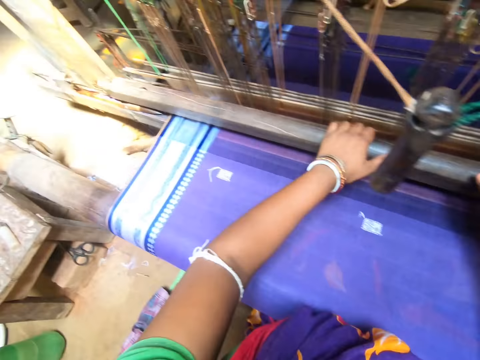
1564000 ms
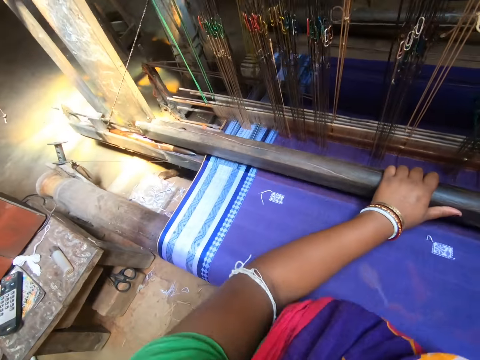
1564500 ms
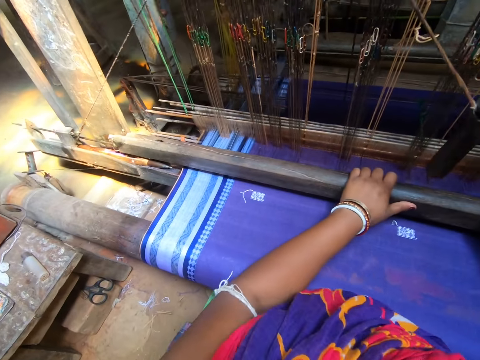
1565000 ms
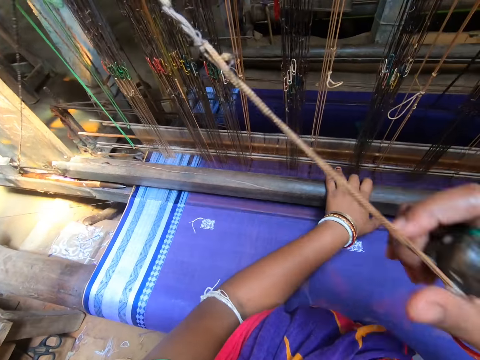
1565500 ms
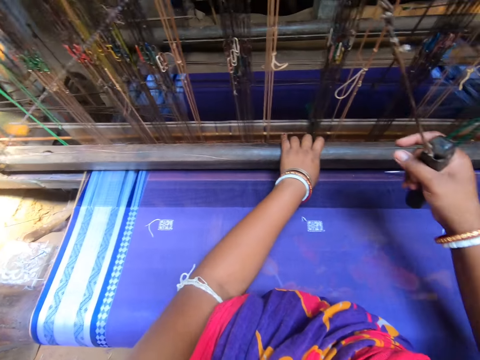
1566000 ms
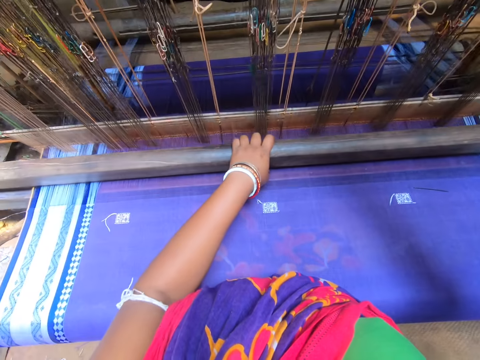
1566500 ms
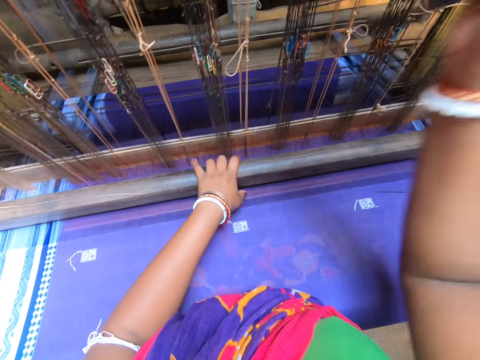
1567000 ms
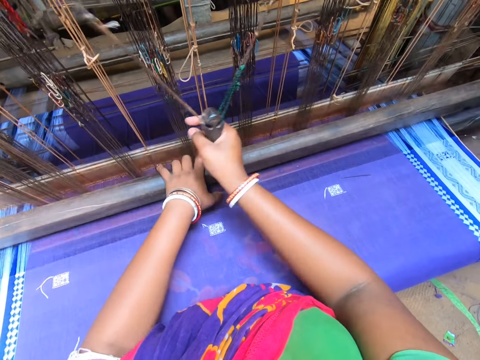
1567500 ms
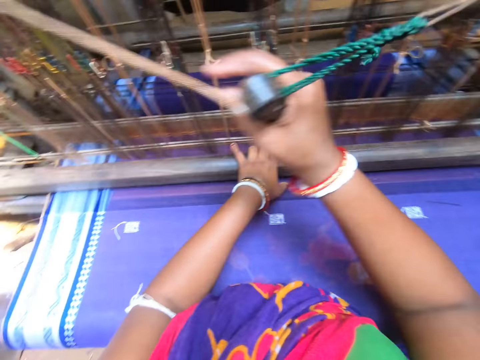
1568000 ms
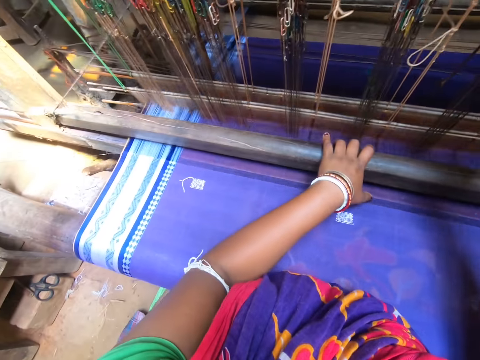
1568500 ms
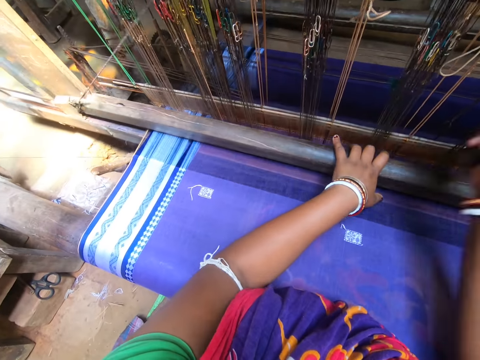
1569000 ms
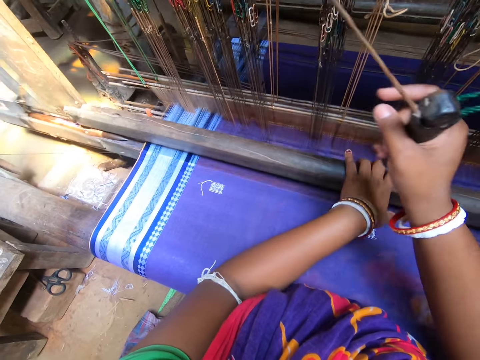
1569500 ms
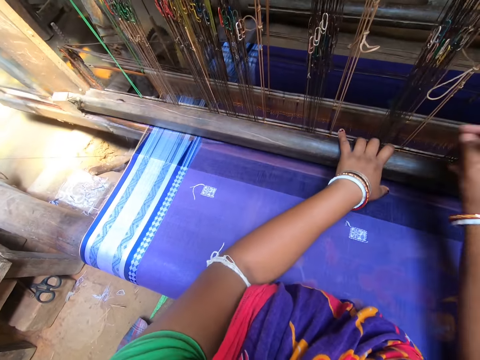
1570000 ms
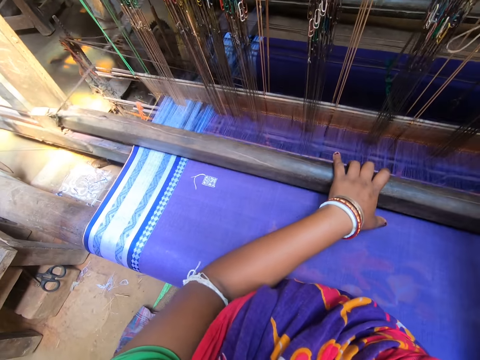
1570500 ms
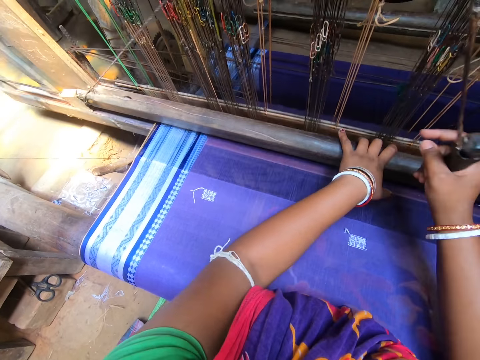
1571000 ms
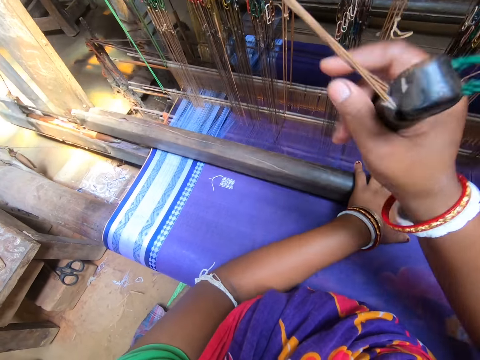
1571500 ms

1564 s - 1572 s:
The camera wearer holds the beam with her left hand. She holds the sewing machine rod. She pulls the pulley with her right hand. She holds the sewing machine handle. She weaves the fabric with the loom. She operates the sewing machine.

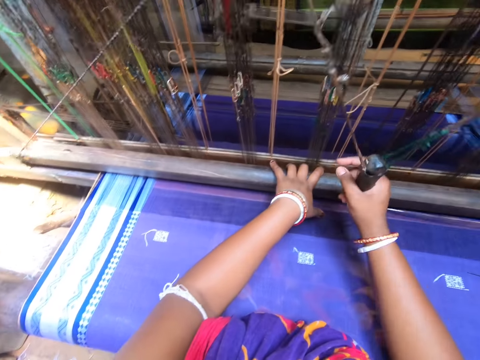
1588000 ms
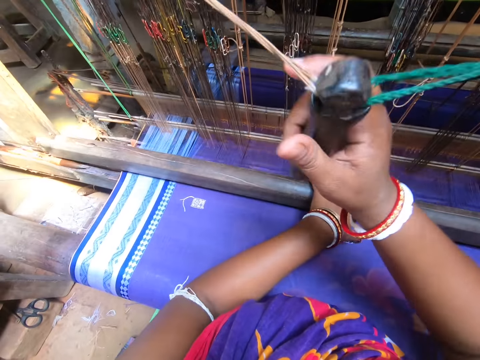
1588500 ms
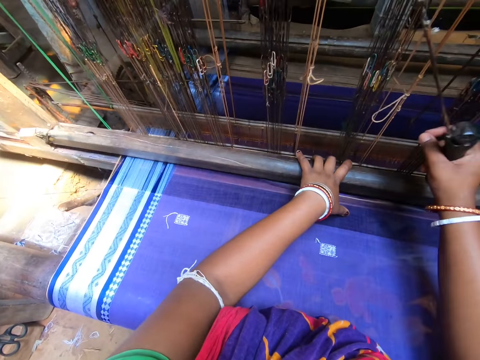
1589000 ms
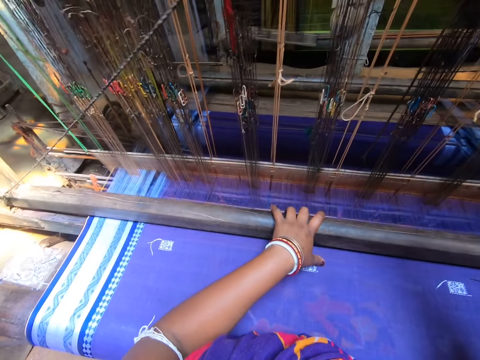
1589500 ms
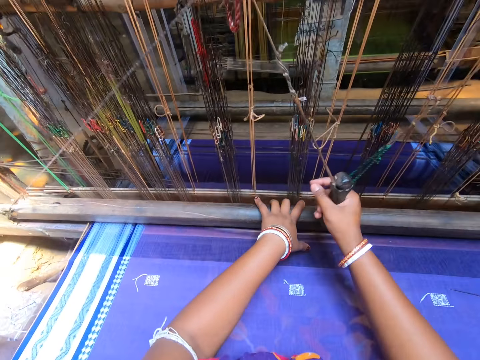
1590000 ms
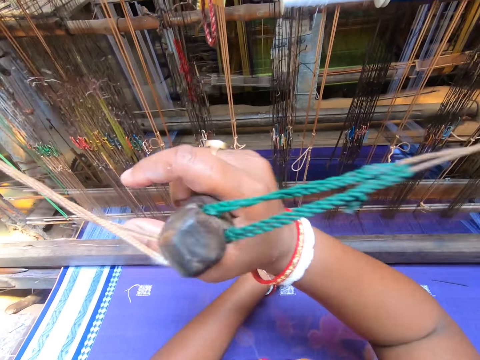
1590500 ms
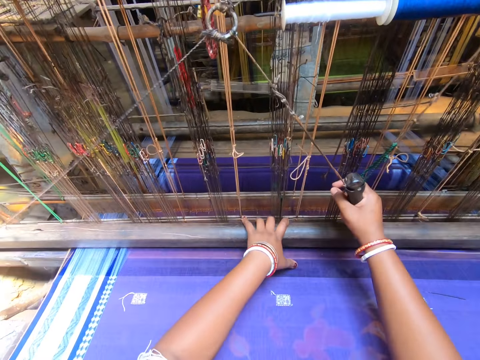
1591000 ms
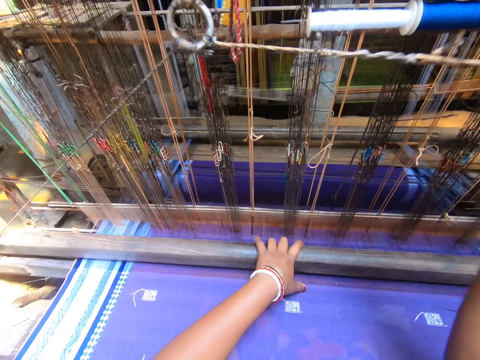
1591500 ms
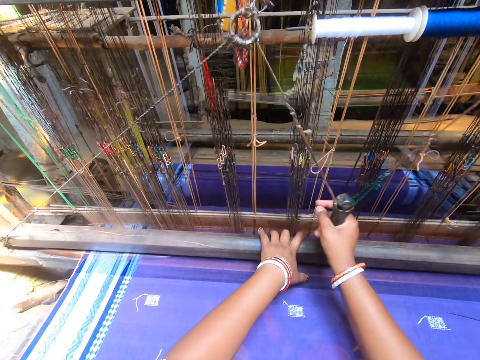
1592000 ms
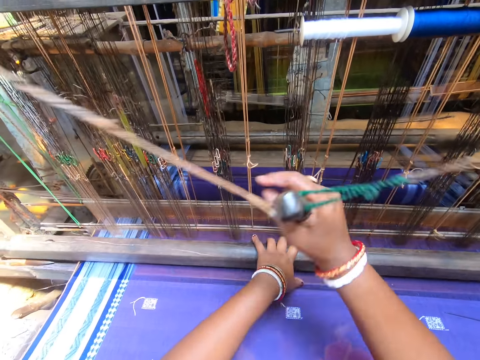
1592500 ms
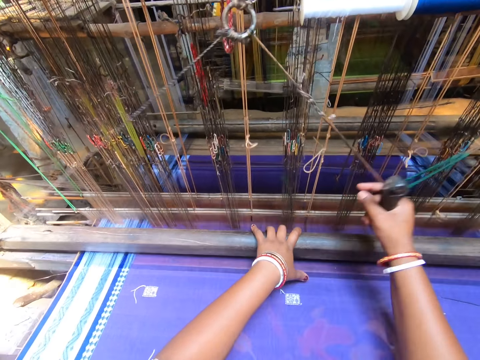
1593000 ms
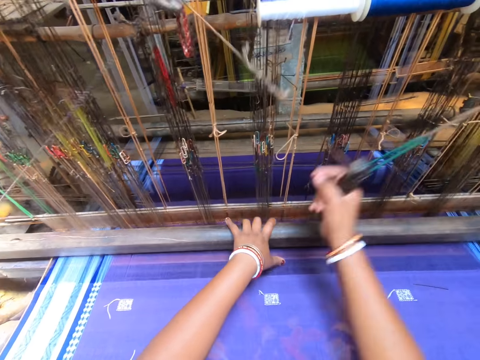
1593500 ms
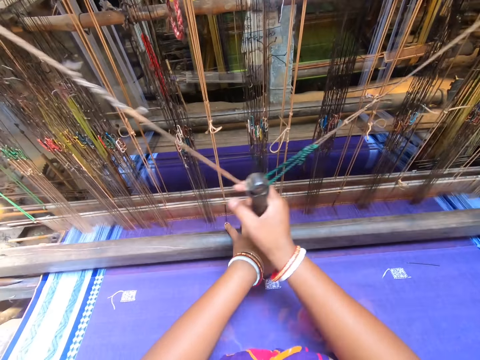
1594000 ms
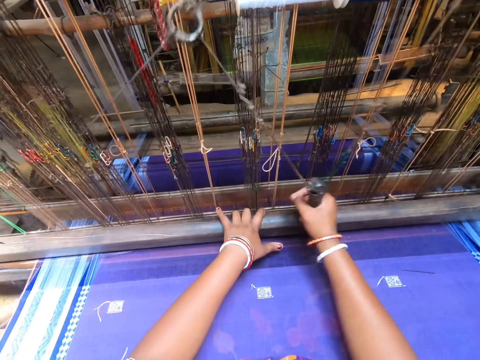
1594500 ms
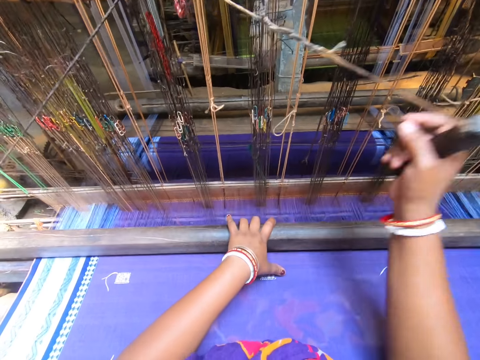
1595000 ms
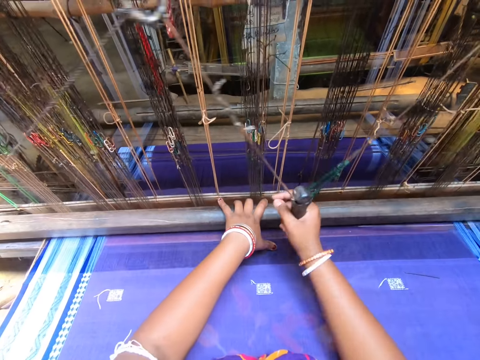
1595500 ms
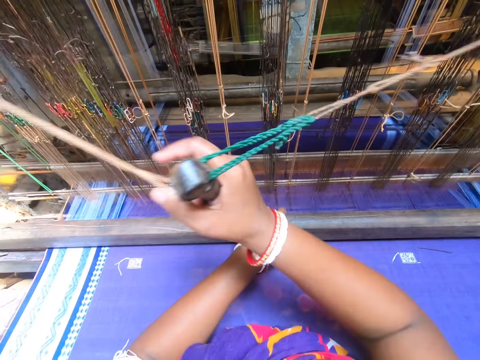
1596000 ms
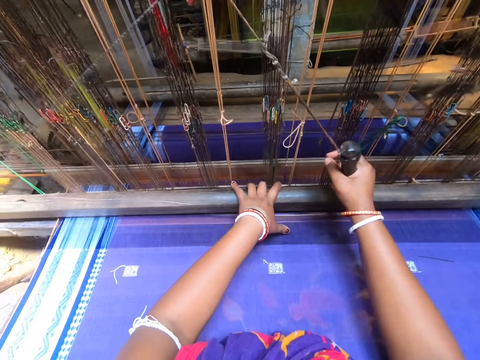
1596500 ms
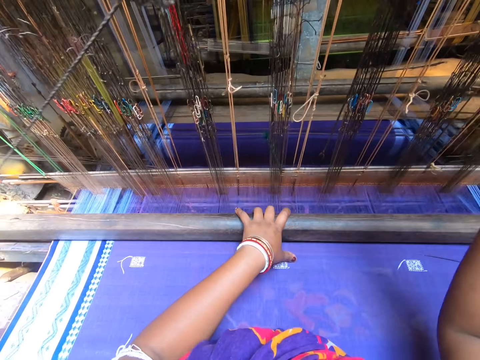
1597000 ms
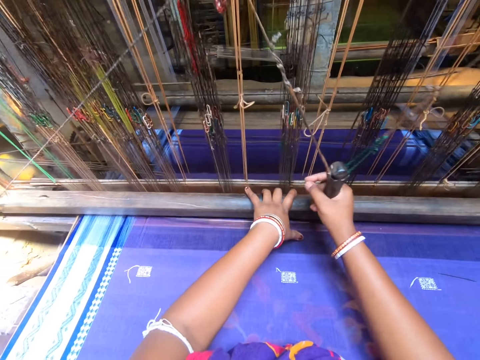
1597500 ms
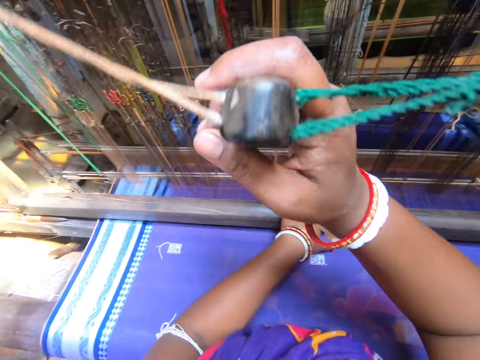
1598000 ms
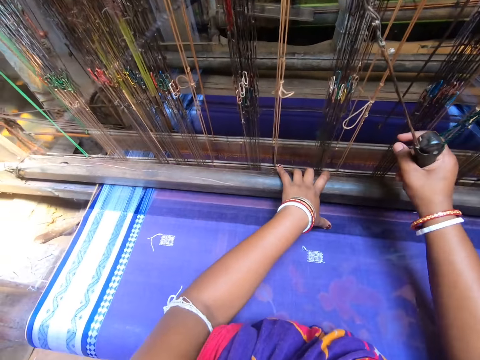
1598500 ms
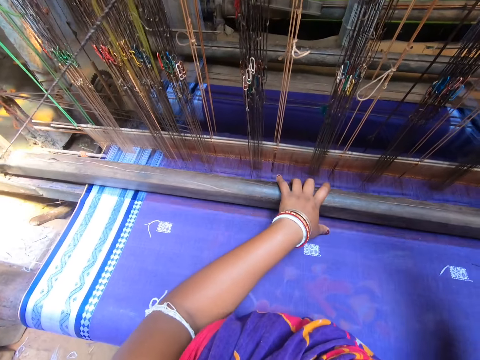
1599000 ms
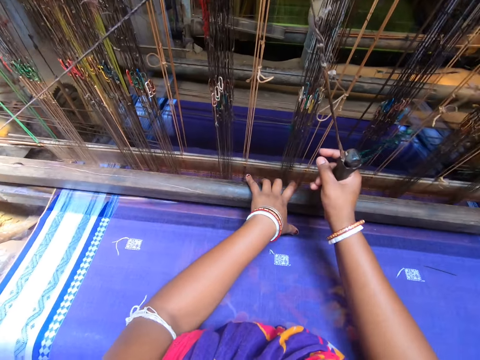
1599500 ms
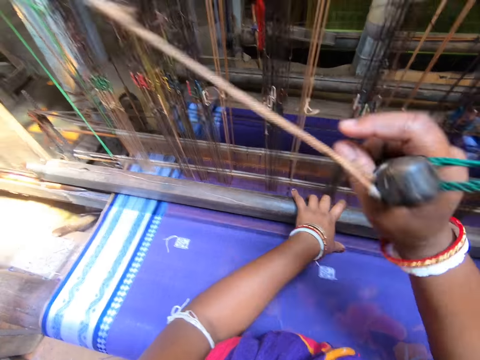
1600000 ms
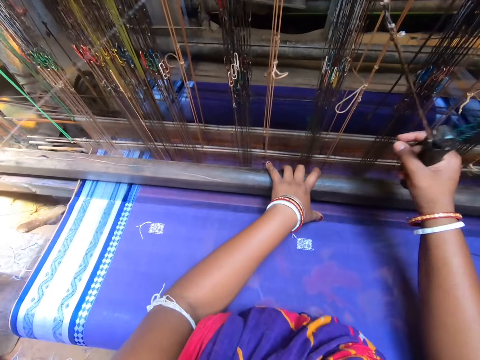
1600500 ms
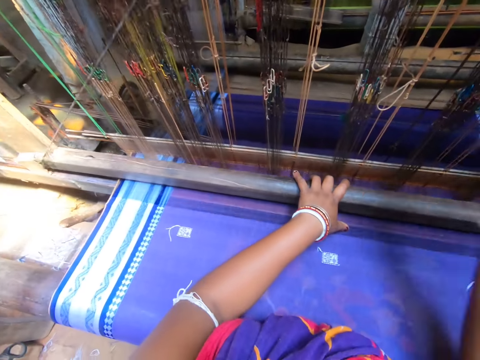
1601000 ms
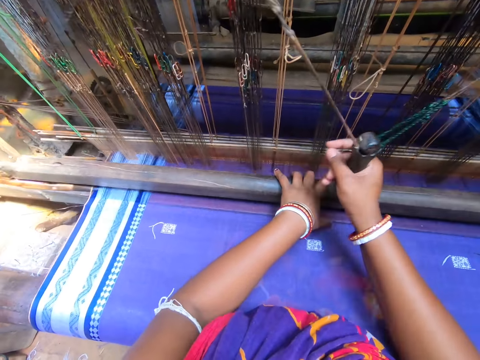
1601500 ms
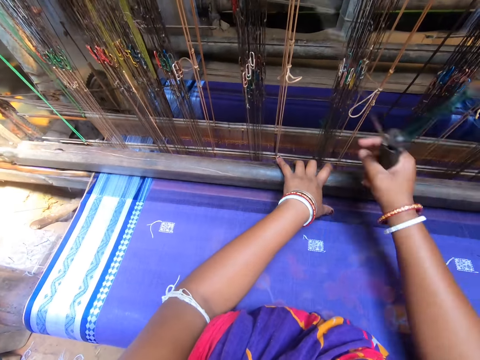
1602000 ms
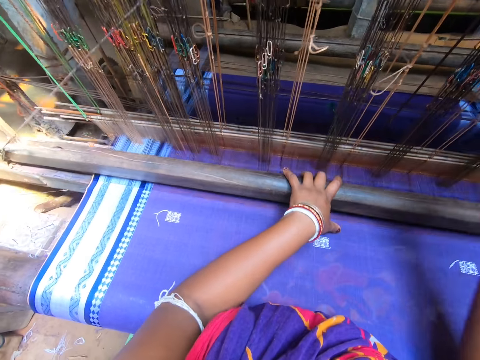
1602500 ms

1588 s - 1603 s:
The camera wearer interacts with a man. They operate the sewing machine.

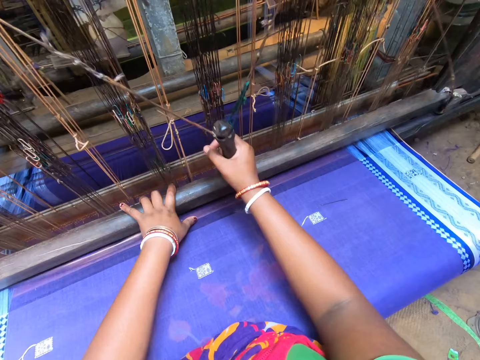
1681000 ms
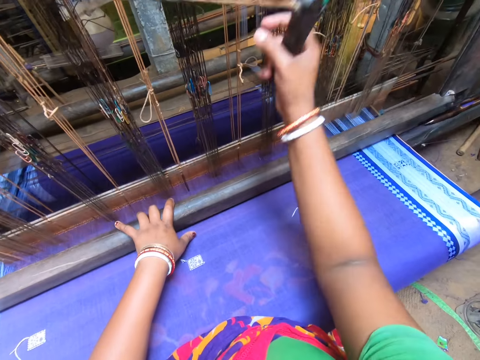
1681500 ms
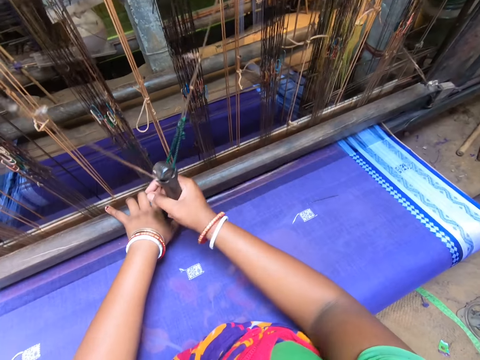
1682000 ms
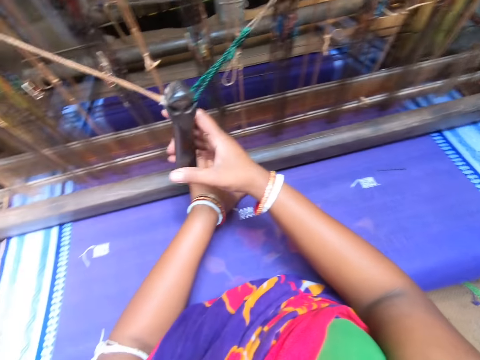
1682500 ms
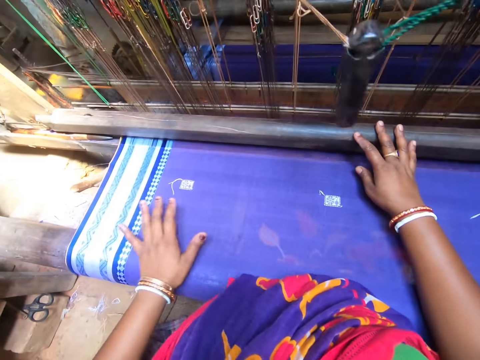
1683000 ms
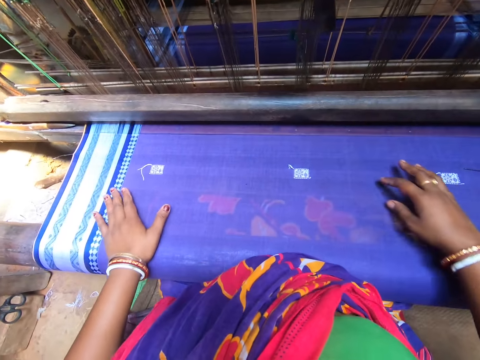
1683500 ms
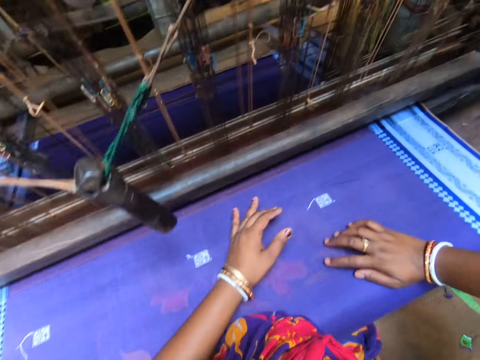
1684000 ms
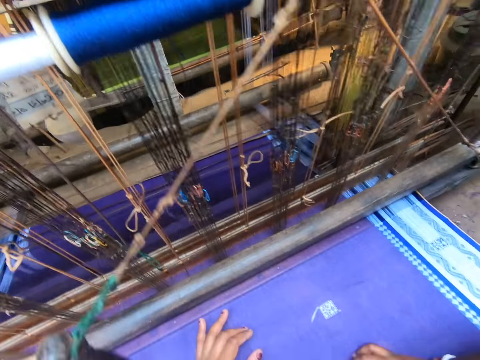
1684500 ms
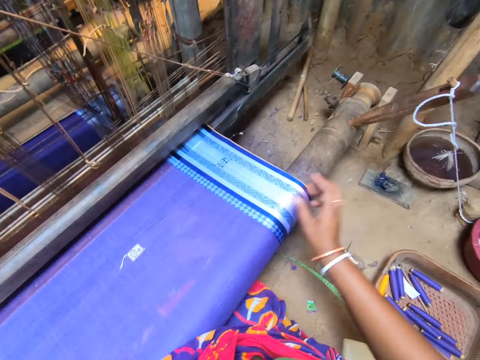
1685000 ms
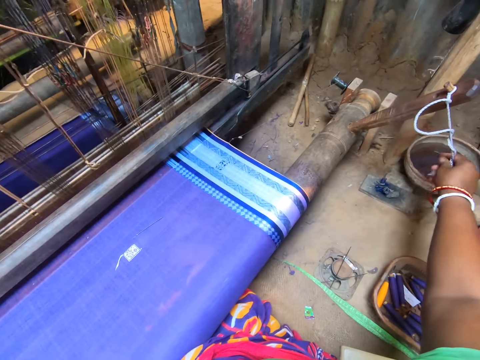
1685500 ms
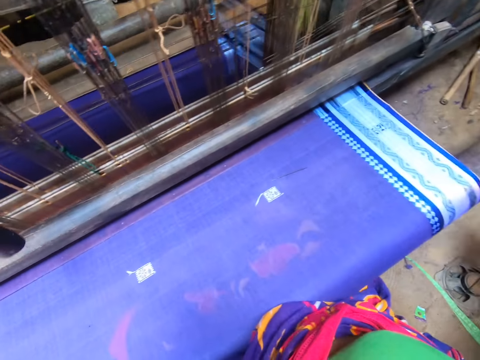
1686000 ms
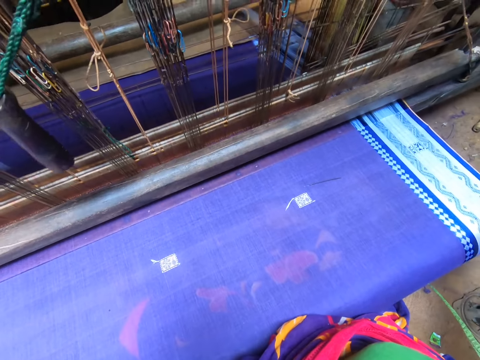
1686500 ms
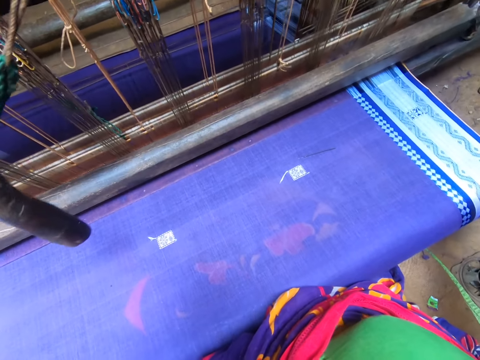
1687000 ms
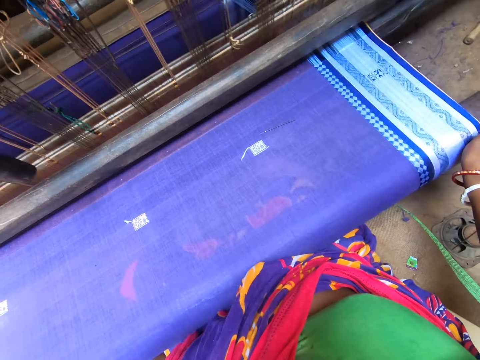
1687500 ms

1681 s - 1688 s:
The camera wearer drops the loom handle. She grabs a brake crank handle rope from the floor with her right hand. She pulls a thread.
